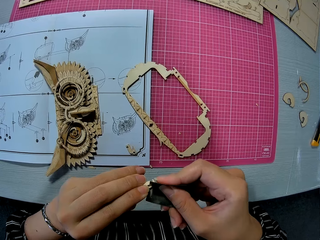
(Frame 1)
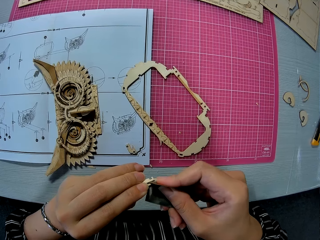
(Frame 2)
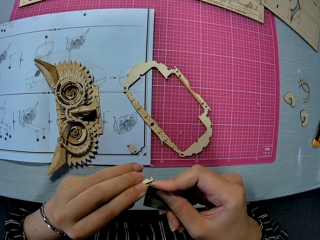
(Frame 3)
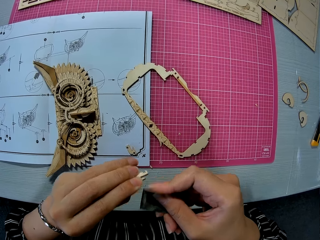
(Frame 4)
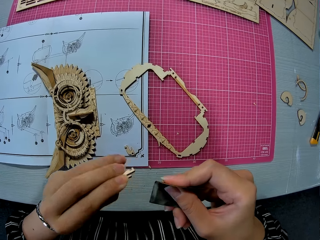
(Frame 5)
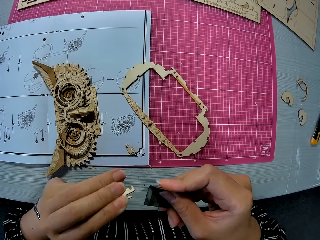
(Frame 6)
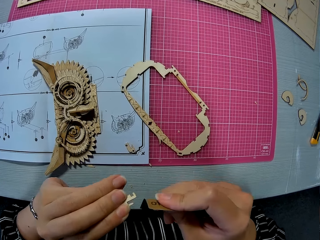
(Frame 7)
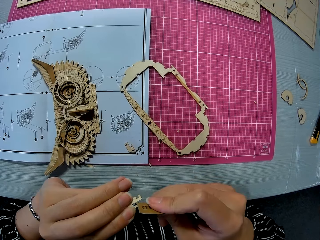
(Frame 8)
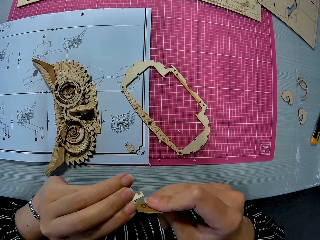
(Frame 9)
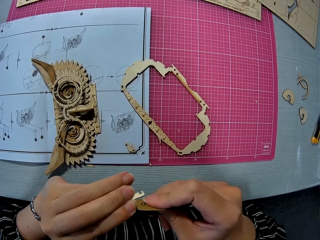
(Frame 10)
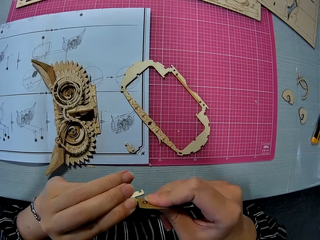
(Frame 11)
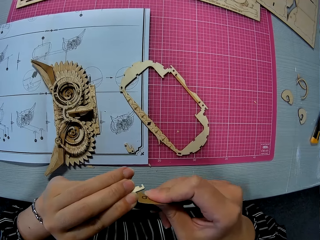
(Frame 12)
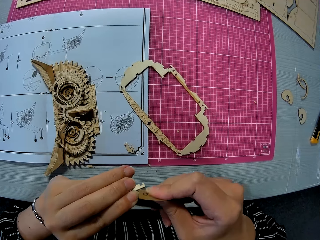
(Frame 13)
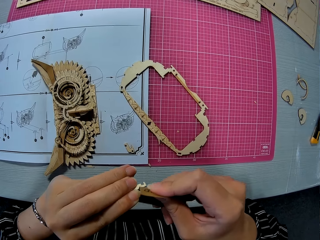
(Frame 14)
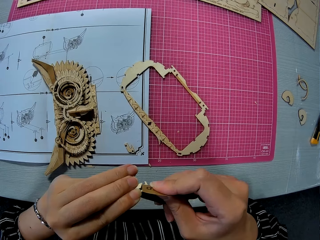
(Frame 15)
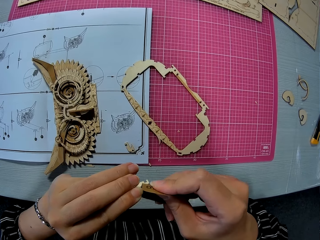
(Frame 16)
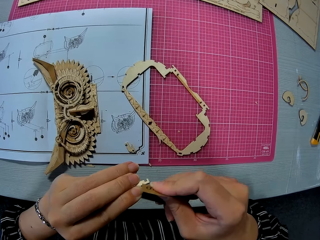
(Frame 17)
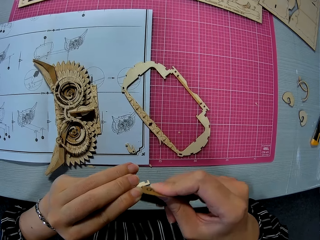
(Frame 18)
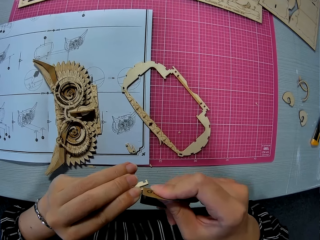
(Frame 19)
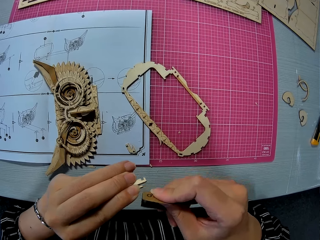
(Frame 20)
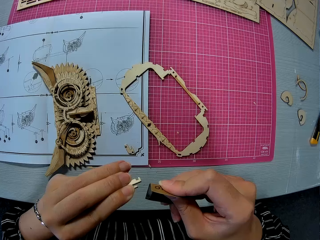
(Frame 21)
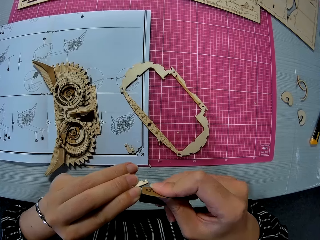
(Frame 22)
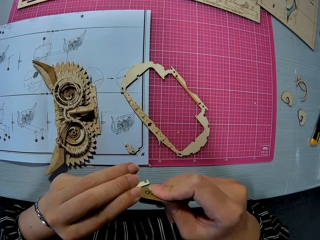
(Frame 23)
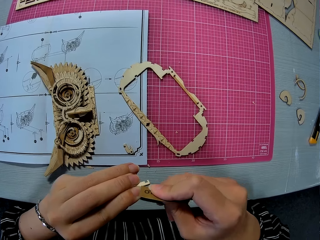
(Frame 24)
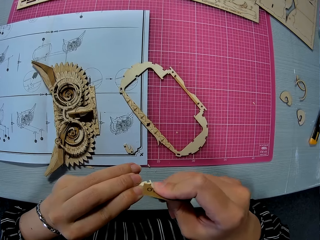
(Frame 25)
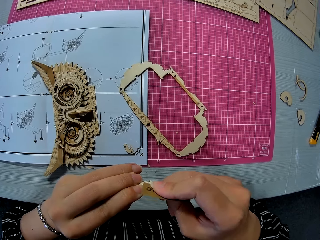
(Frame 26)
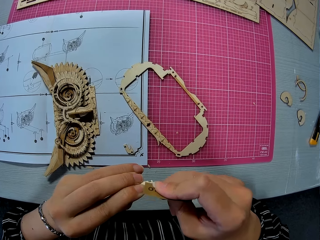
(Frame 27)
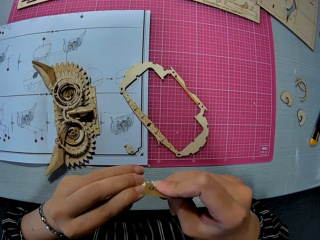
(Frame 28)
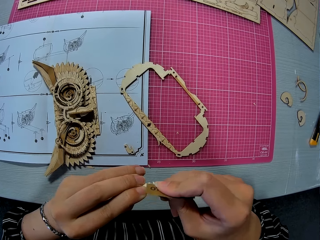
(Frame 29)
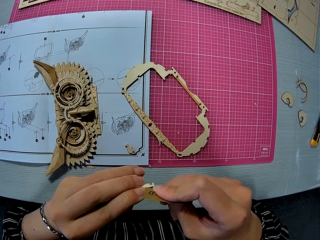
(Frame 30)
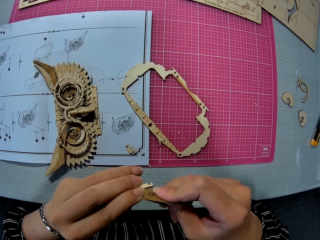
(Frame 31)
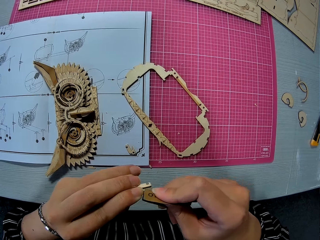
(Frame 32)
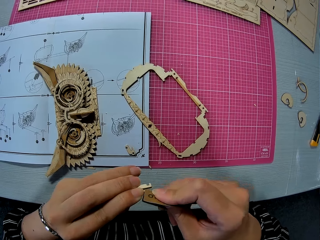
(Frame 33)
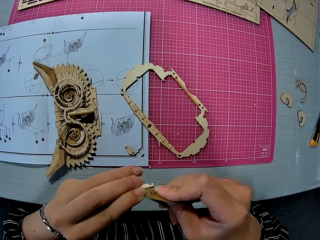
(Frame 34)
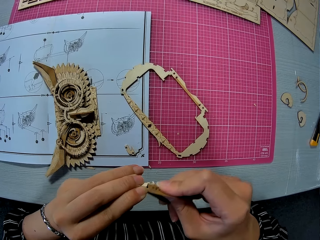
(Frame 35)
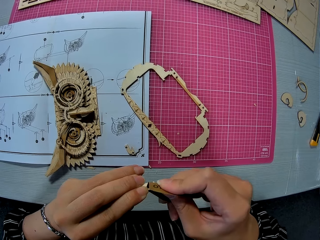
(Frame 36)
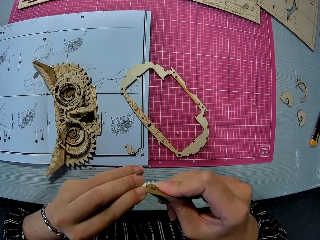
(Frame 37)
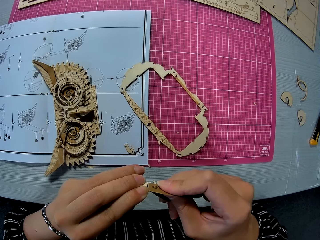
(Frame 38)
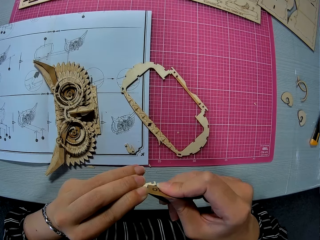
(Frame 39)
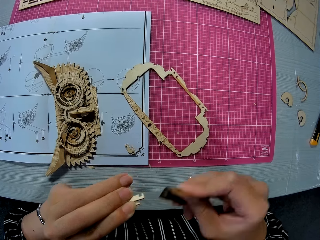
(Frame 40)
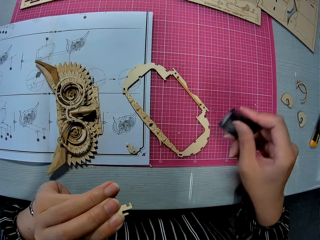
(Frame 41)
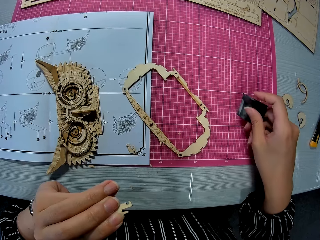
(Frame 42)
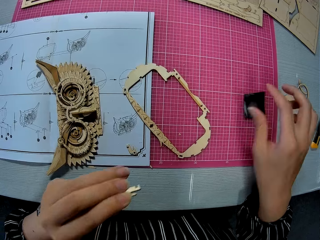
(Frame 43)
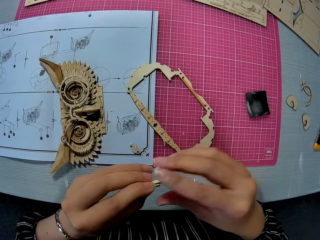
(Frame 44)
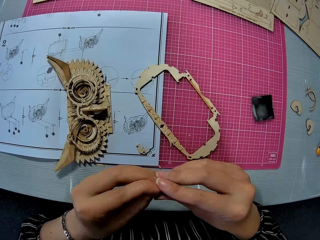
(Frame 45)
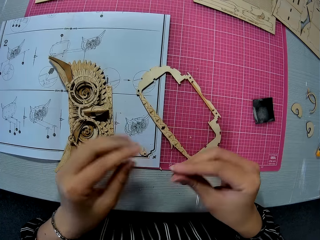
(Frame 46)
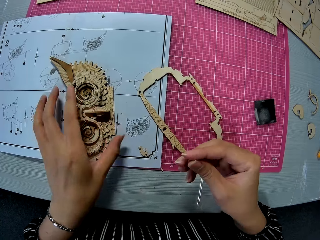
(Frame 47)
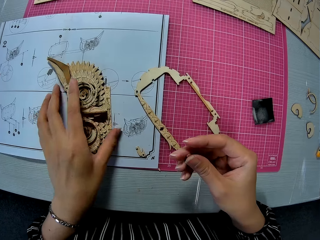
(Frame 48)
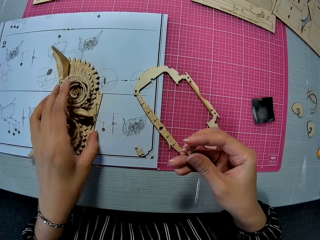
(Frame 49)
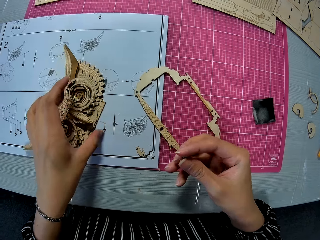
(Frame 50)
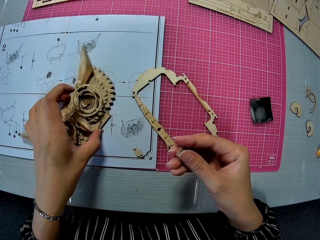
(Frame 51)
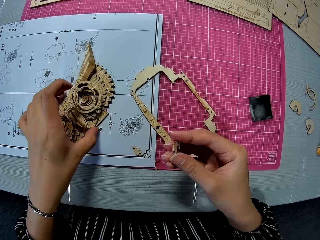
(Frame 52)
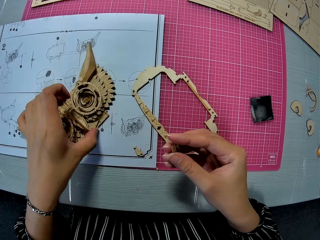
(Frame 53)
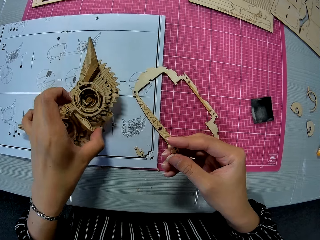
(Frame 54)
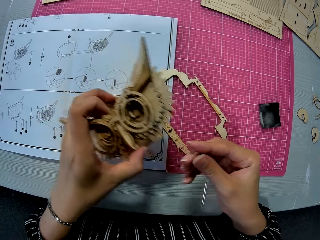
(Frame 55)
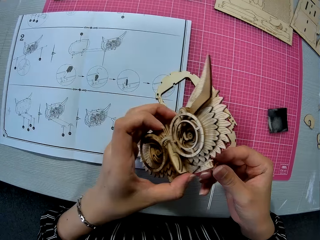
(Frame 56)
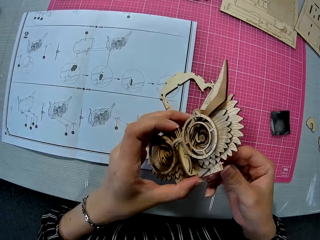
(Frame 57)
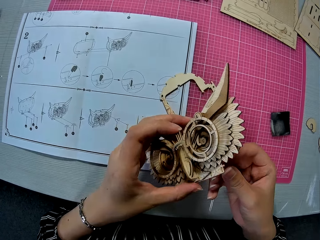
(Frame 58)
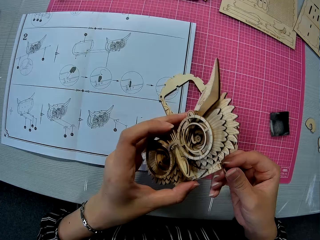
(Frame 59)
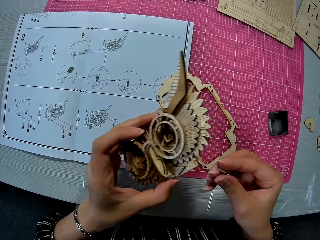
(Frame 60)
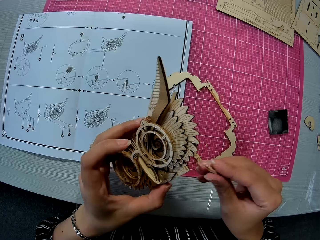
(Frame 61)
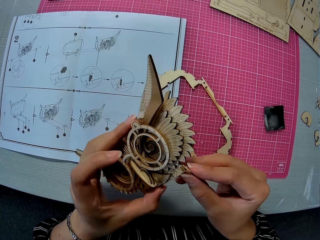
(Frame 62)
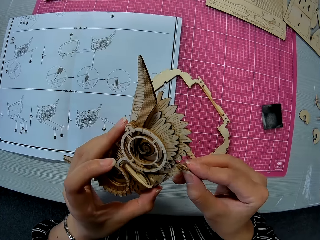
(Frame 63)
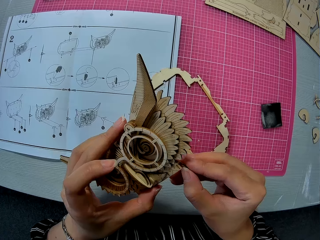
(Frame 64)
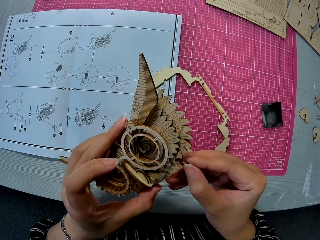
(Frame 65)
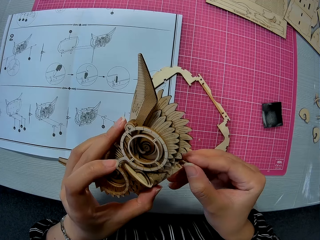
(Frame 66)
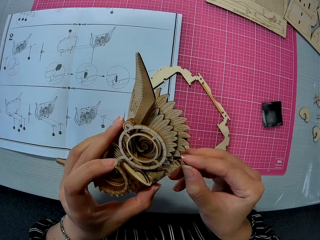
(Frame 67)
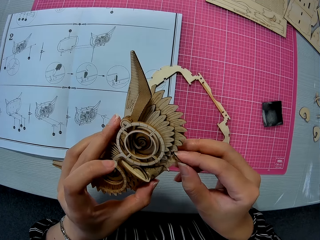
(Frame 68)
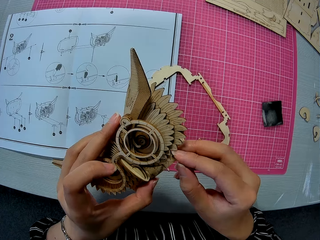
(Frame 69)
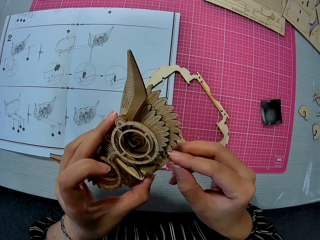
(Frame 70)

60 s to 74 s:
The camera wearer drops the sandpaper on the cutting mat. She holds the small wooden piece with her right hand. She picks up the assembled wooden puzzle from the table with her left hand. She inserts the small wooden piece on the assembled wooden puzzle piece.

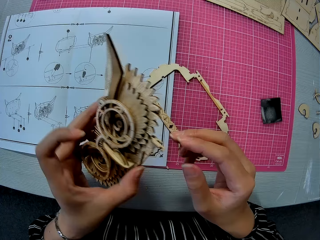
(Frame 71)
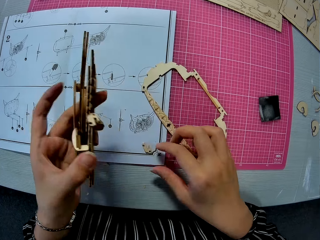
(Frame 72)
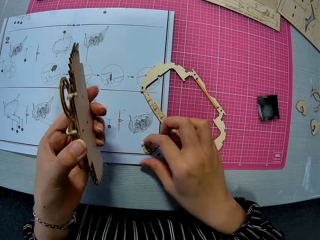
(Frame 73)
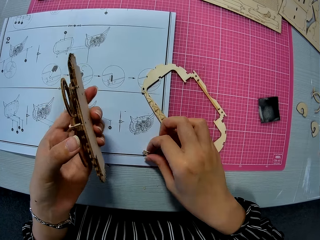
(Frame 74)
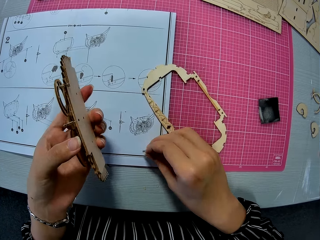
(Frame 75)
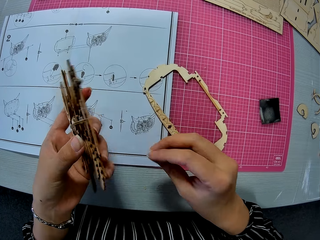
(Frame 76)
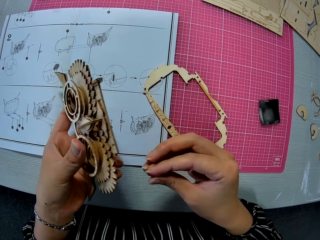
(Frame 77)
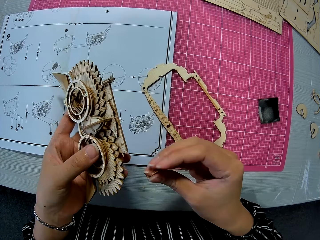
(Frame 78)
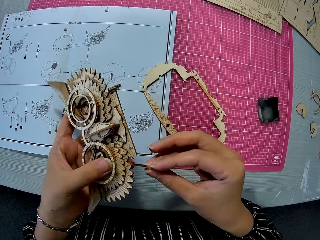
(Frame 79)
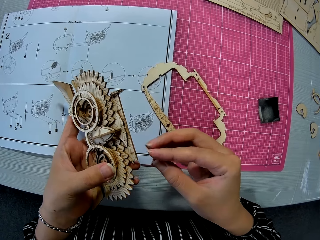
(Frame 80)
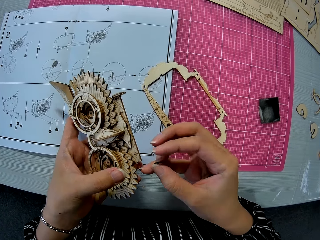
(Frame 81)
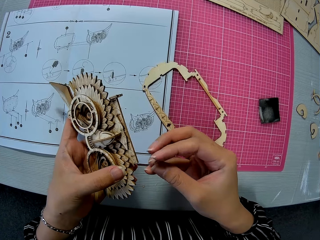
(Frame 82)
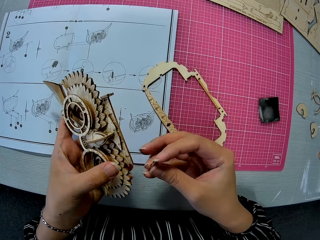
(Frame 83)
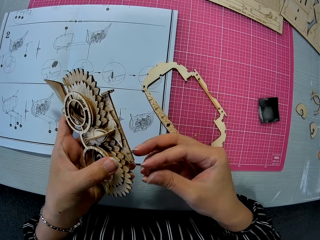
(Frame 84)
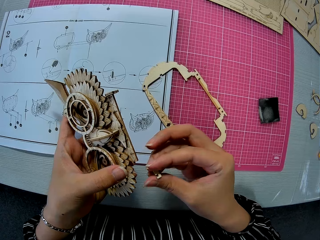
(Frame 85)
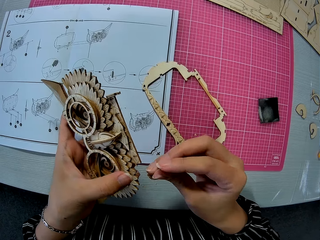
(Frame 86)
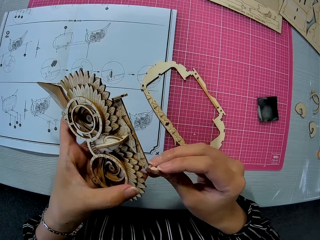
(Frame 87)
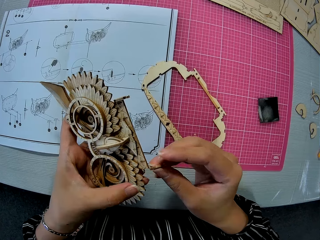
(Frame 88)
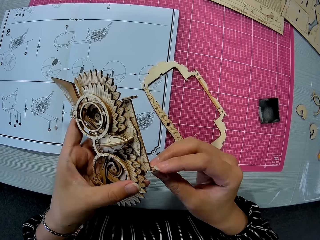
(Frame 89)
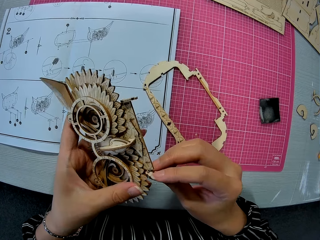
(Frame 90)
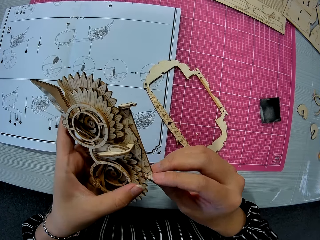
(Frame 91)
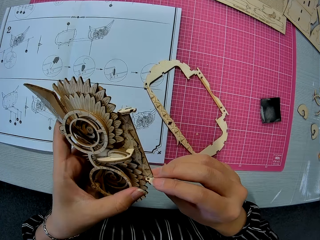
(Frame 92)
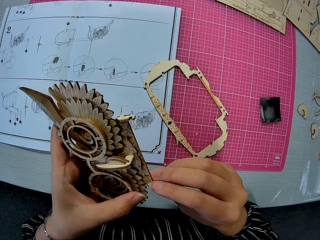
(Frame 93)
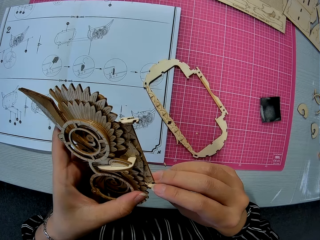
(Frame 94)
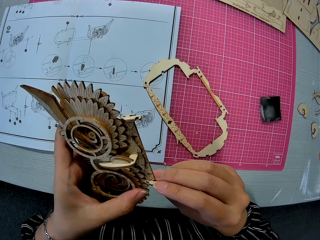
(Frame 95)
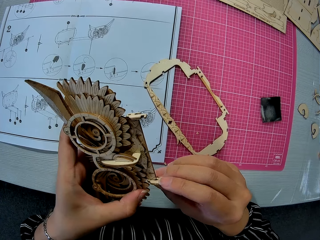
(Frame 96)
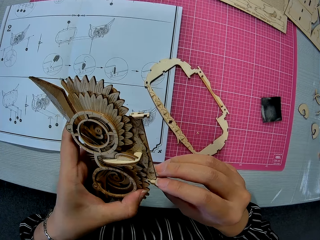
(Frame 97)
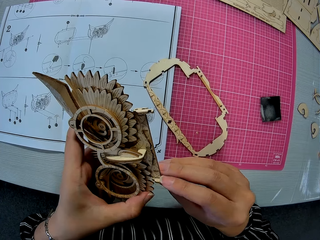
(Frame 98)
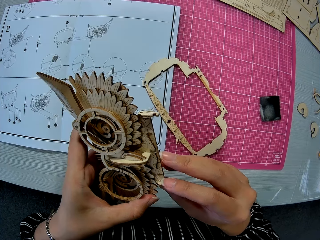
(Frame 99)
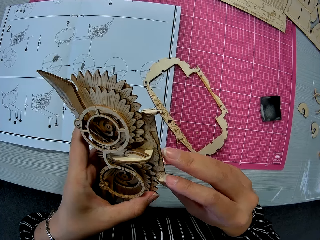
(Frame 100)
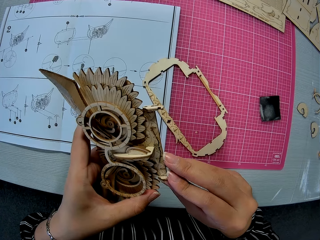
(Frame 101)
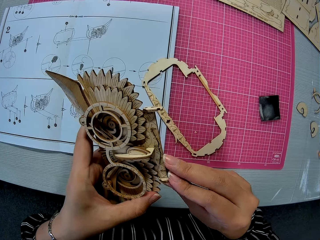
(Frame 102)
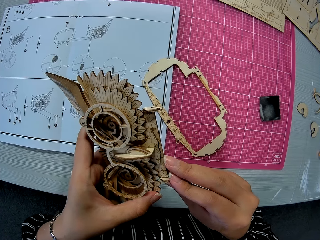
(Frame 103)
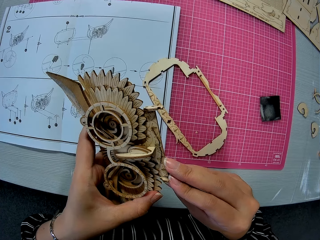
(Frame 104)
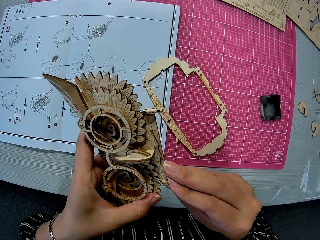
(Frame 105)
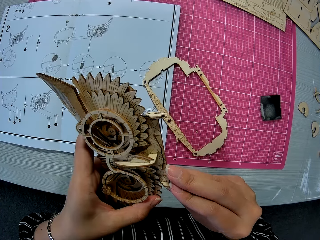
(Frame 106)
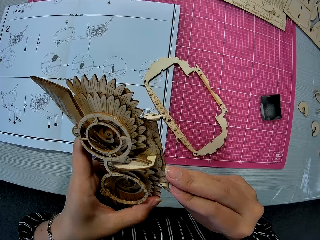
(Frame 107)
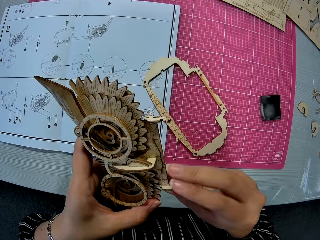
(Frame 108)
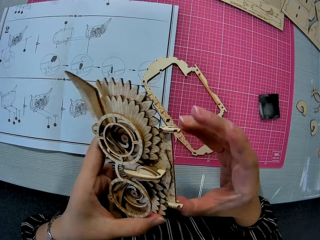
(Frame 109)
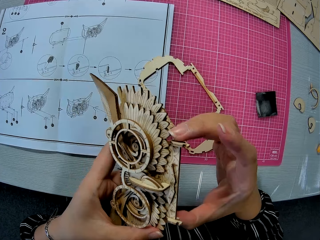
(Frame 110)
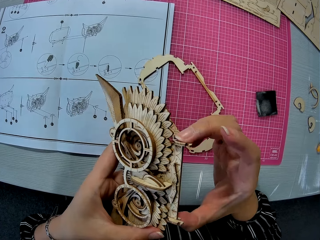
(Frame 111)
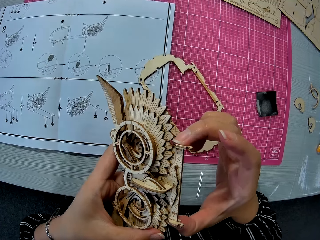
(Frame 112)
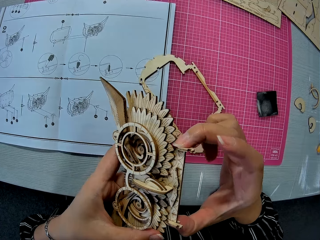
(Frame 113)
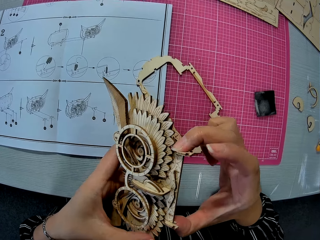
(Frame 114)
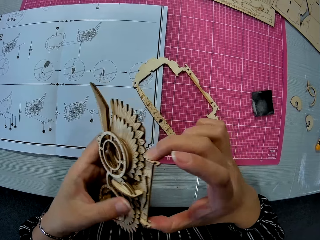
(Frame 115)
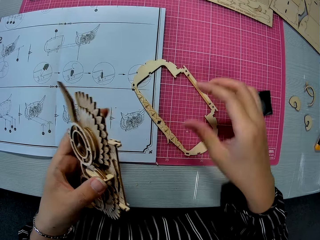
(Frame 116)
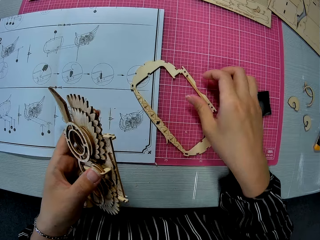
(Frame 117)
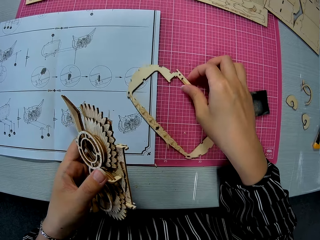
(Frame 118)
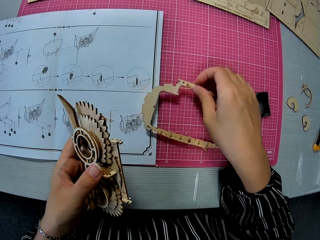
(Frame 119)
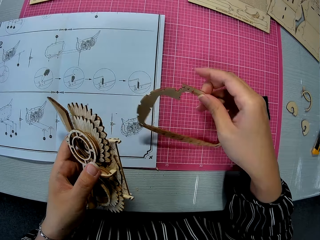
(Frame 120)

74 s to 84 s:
The camera wearer picks up the small wooden piece on the paper instruction. They insert the small wooden piece on the assembled wooden puzzle piece. They pick up the wooden piece on the cutting mat.
